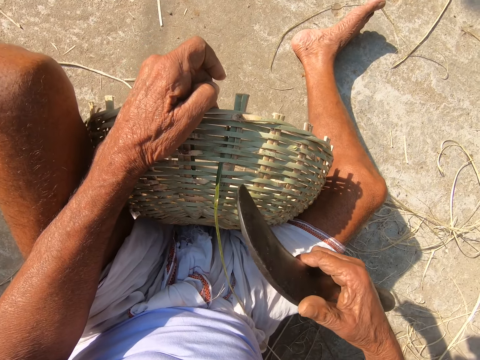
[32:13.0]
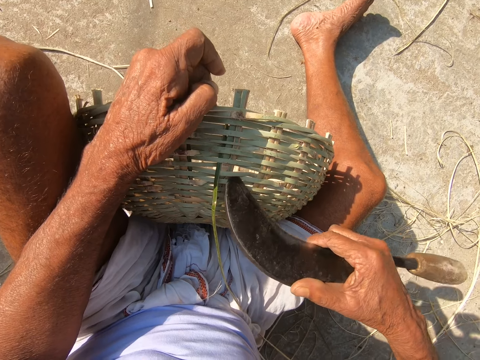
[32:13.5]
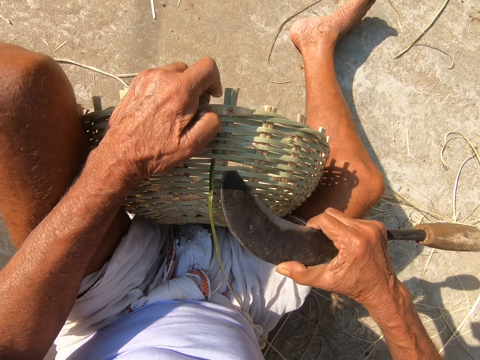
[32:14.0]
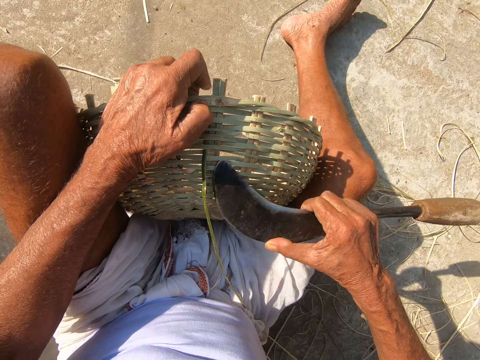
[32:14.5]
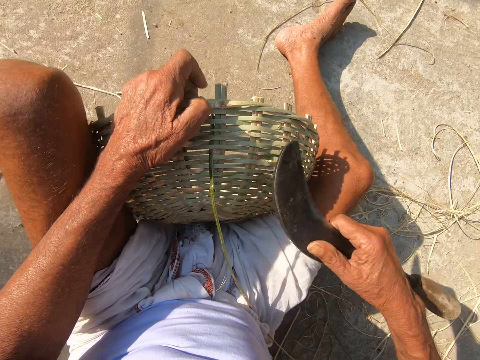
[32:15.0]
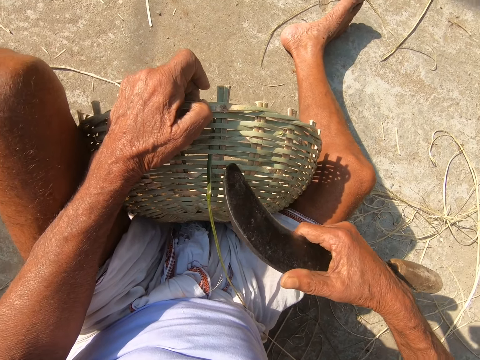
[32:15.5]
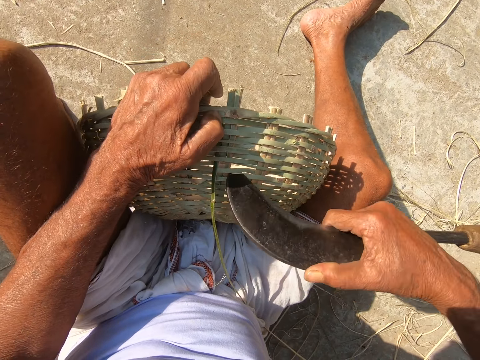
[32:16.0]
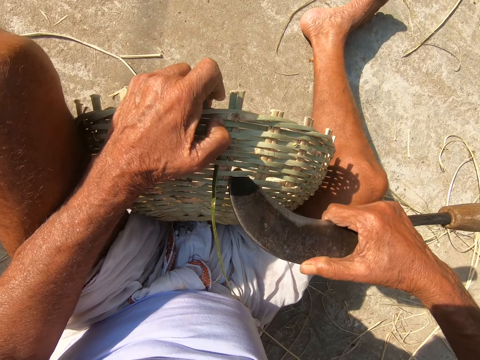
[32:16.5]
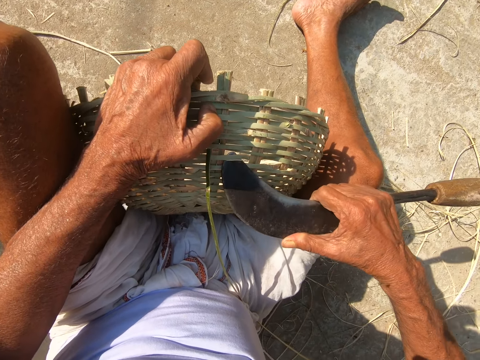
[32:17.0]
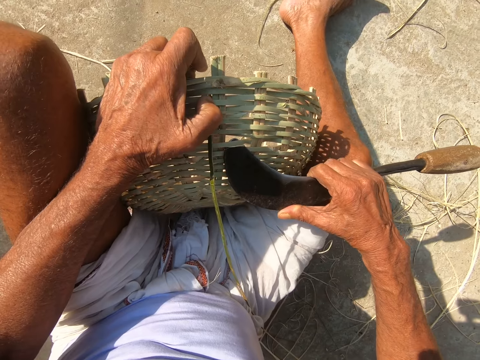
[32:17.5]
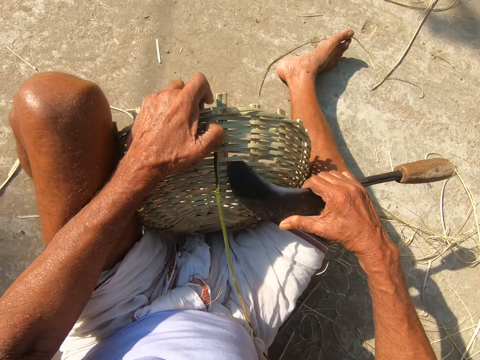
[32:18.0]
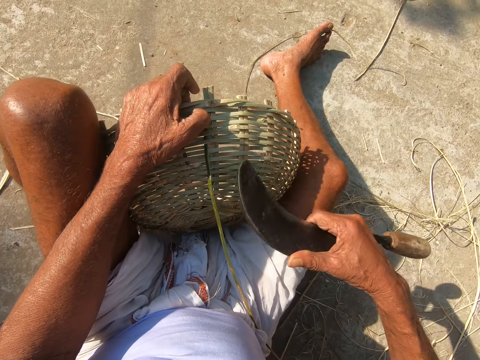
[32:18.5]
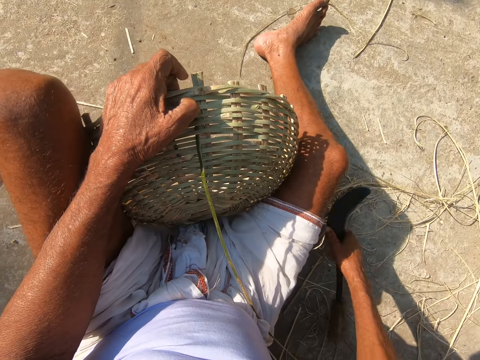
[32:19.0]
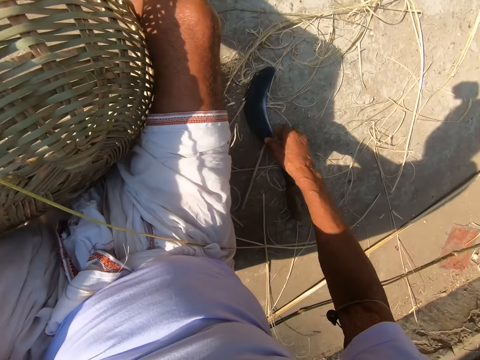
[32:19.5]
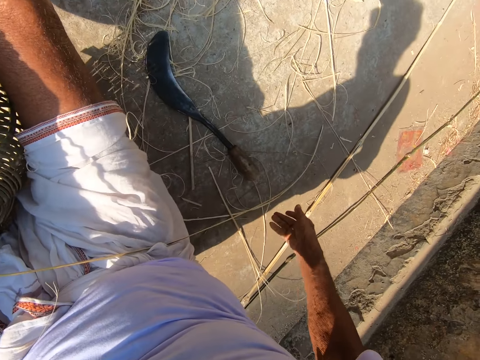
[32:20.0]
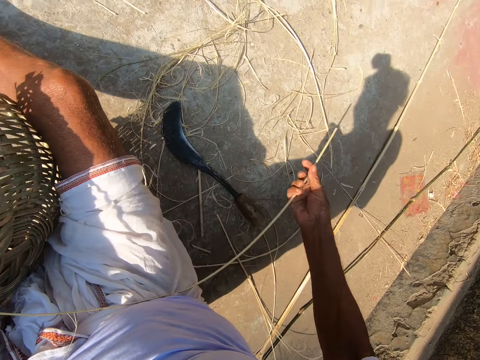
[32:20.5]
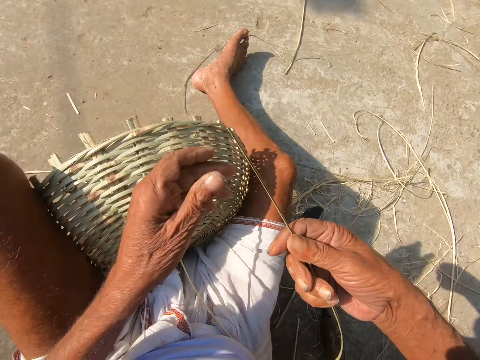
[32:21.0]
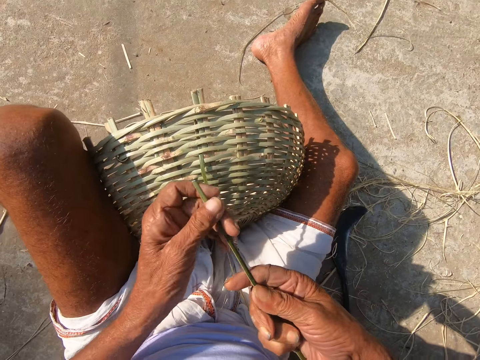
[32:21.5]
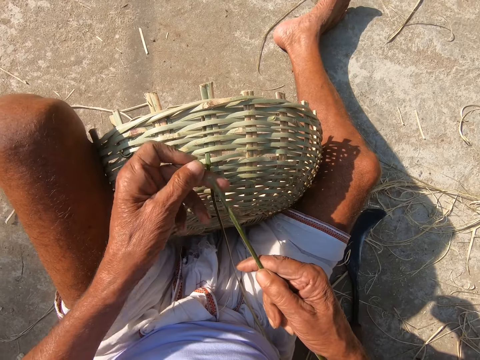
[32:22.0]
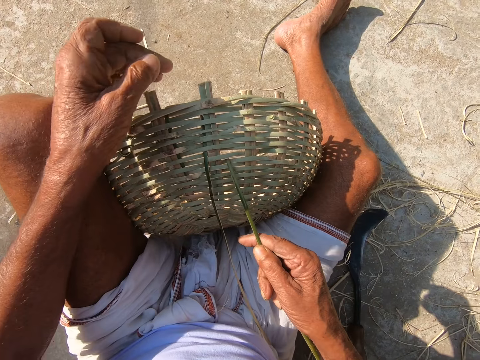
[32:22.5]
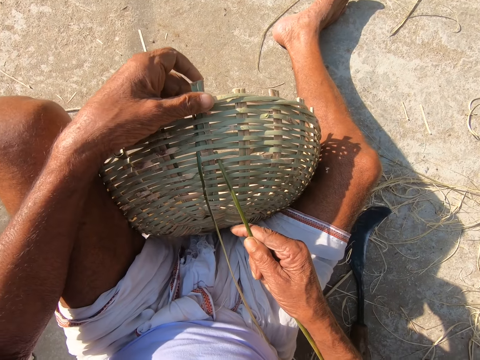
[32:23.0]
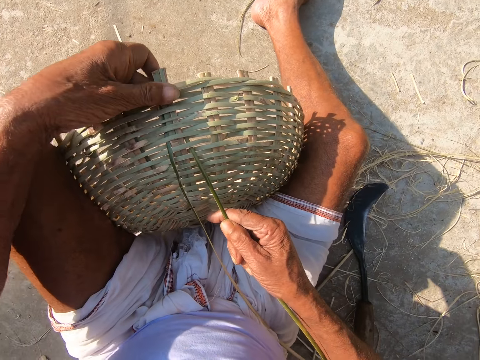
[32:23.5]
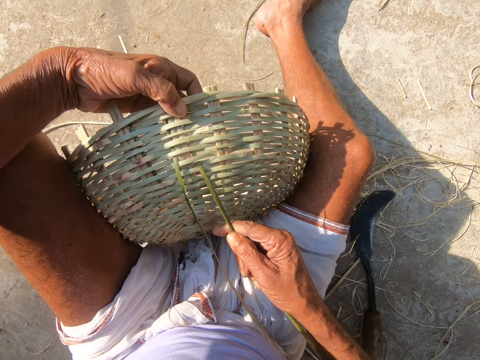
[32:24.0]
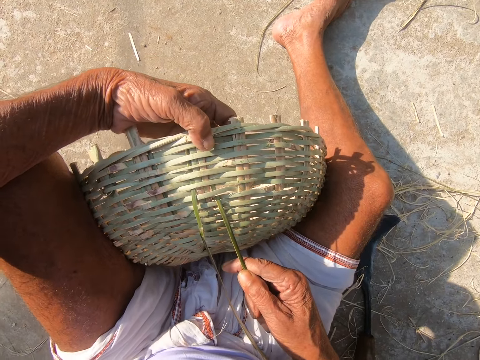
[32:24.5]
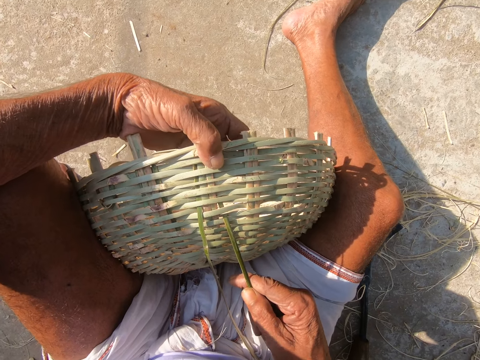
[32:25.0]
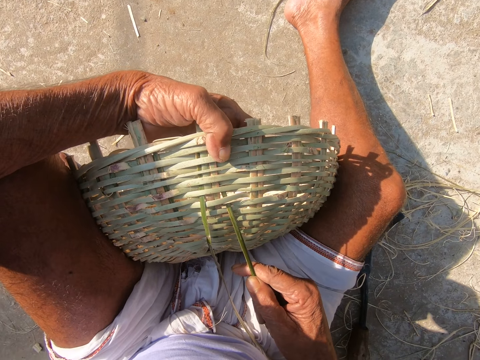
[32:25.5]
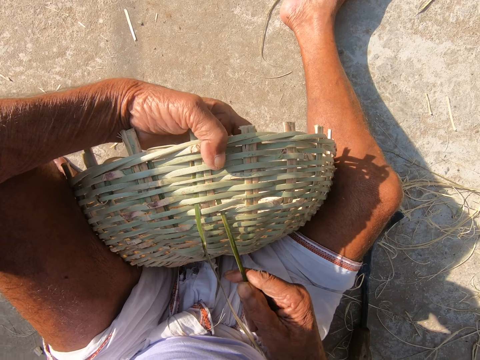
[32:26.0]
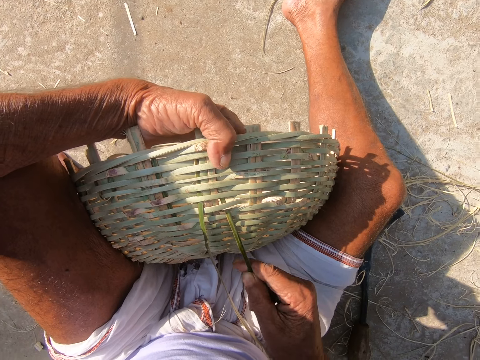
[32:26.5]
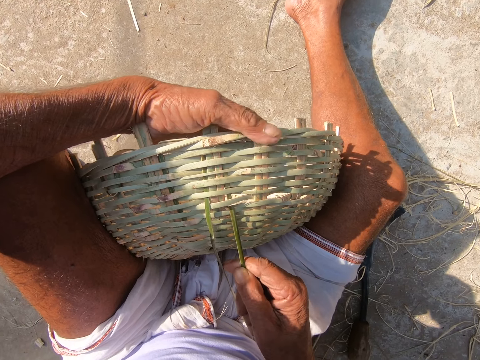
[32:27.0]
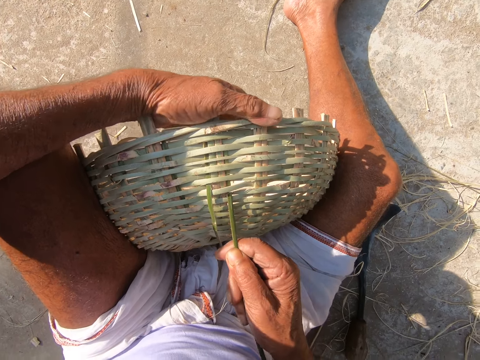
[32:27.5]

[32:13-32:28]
The camera wearer adjusts the spacing of the basket. He creates a hole in the willow basket with the hook knife in his right hand. He drops the hook knife in his right hand on the ground. He picks a strand of willow from the ground with his right hand. He holds the willow strand with both hands. He weaves the willow basket with both hands.

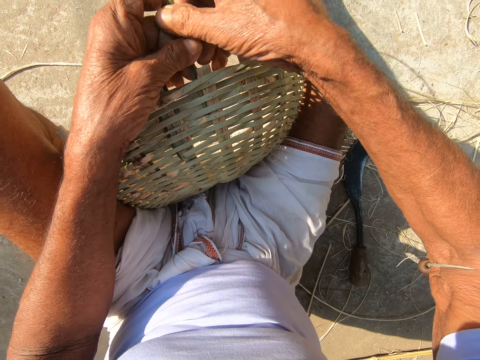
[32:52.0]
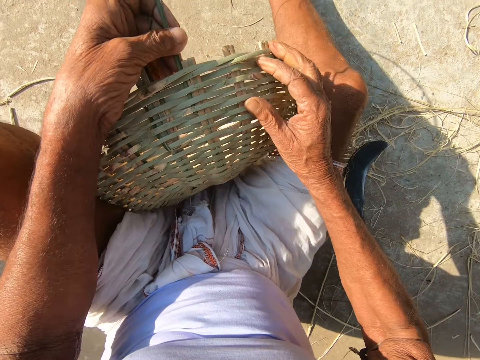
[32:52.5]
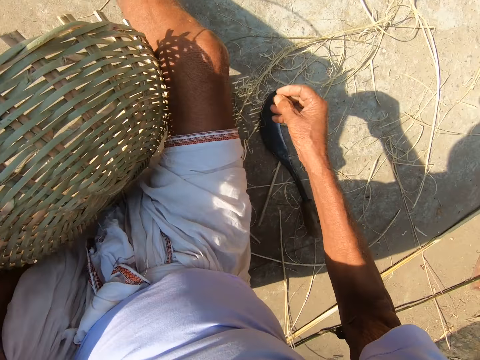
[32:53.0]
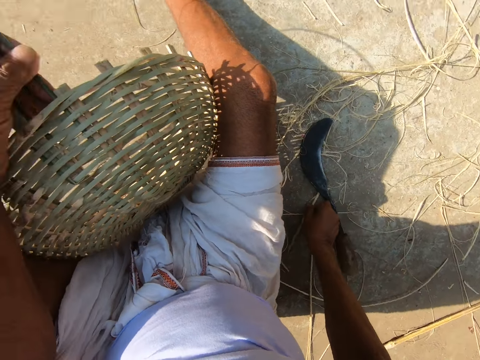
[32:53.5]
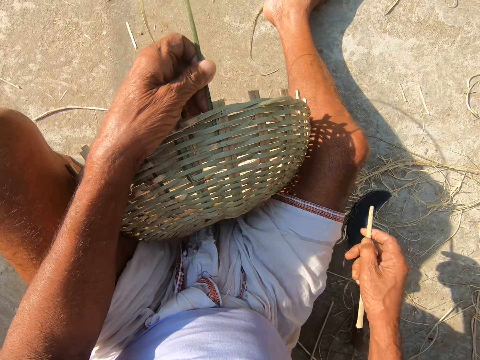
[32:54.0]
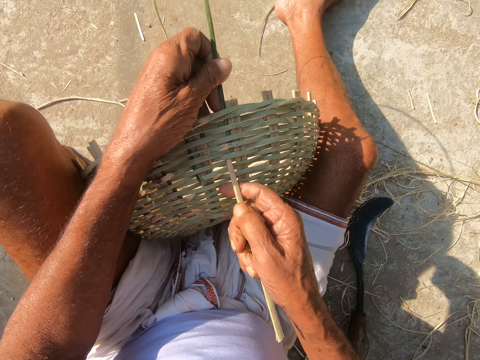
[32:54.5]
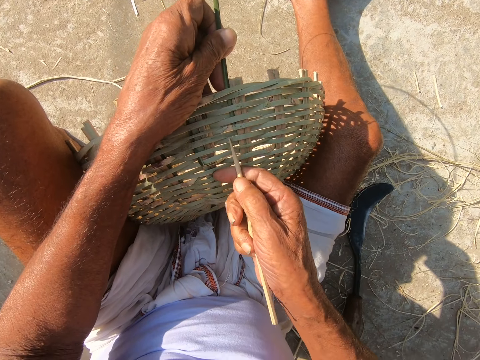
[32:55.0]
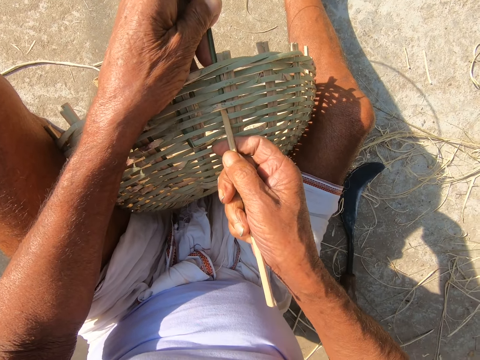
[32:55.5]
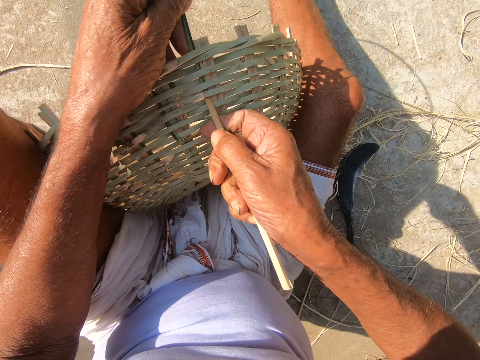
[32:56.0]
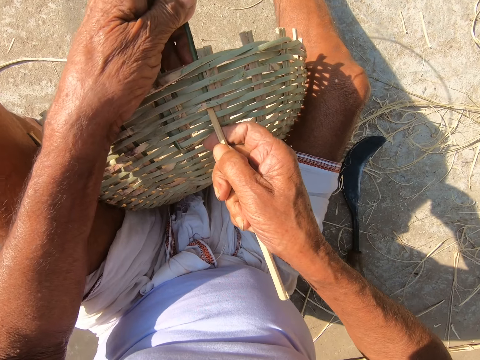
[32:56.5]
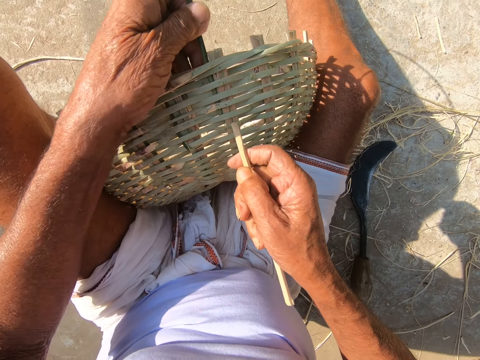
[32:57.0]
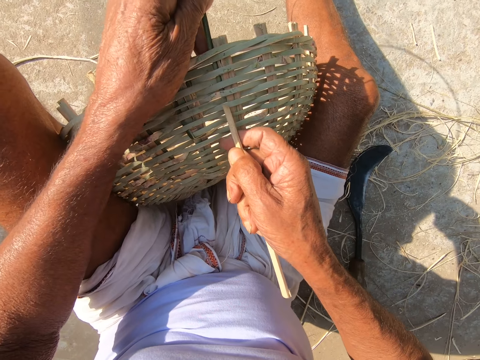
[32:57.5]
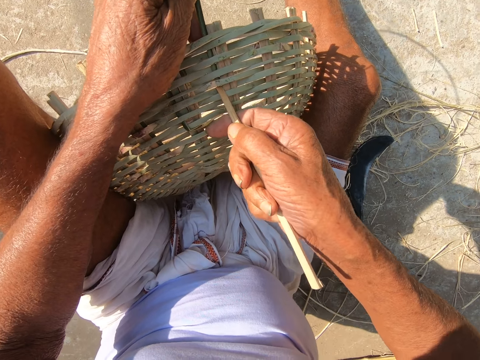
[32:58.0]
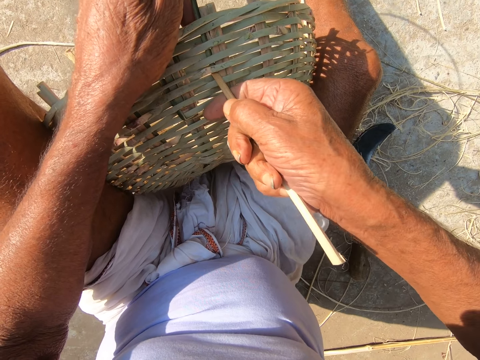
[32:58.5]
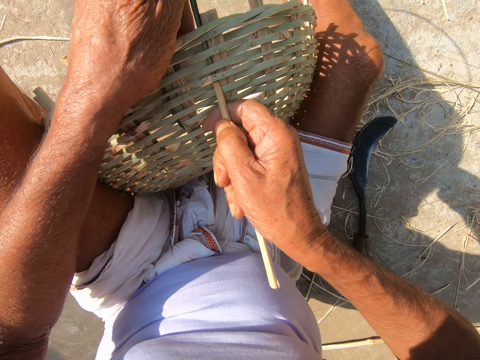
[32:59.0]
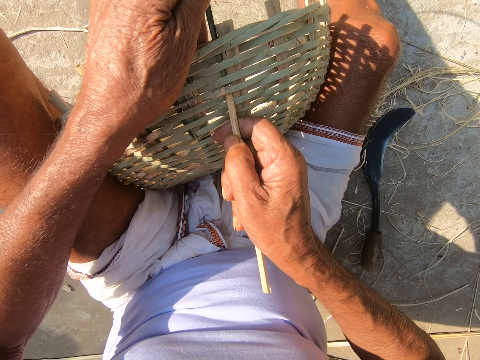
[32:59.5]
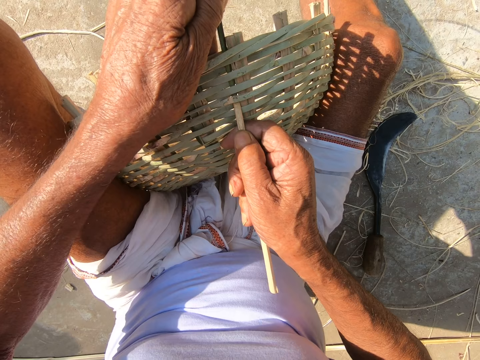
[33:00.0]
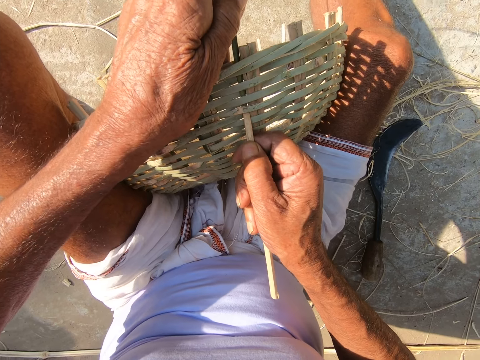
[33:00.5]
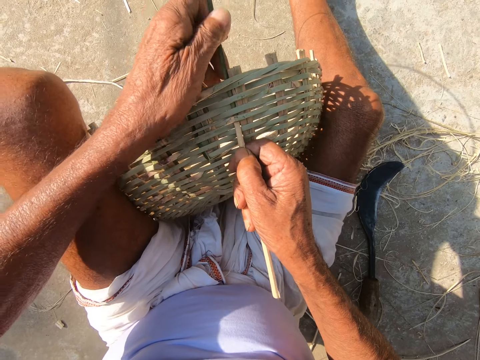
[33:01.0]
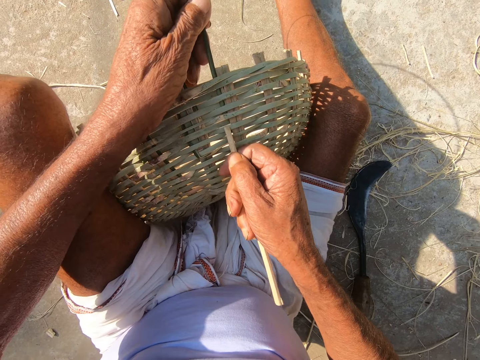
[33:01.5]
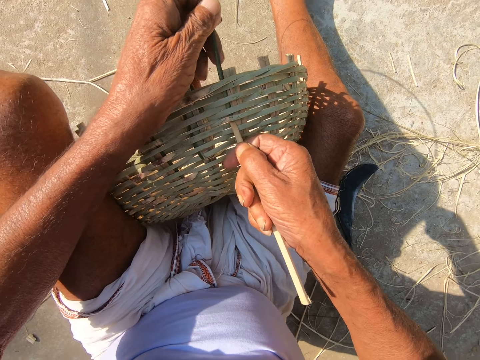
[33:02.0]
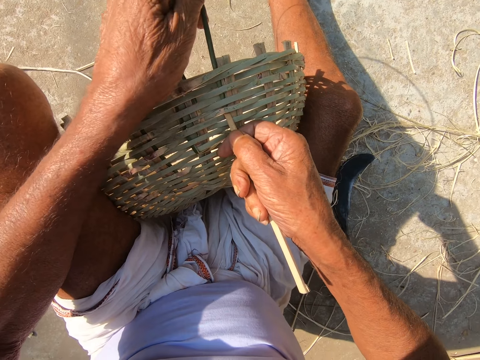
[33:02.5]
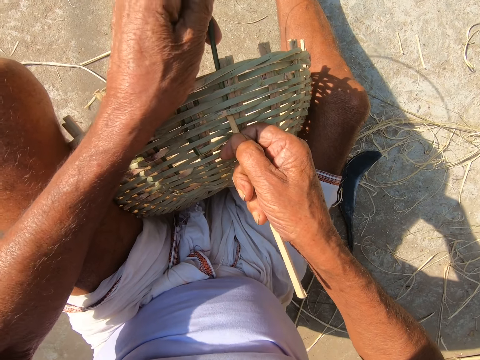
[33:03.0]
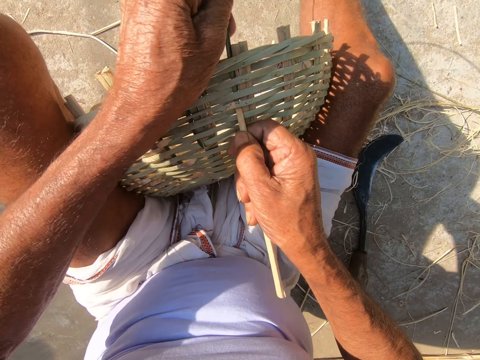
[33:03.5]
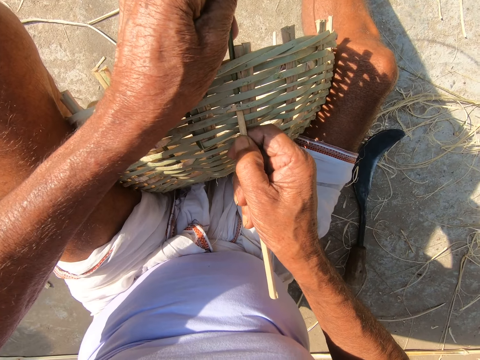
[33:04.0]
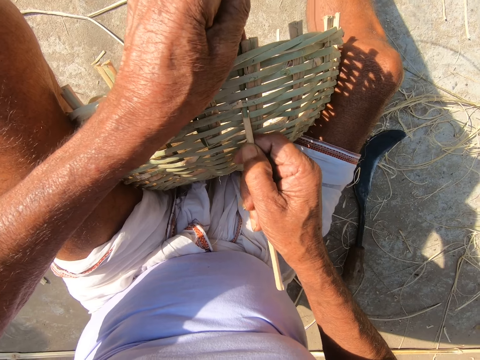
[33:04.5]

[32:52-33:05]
The camera wearer picks the strand of willow from the ground with his right hand. He weaves the basket with both hands. He creates a hole in the willow basket with the strand of willow in his right hand.
